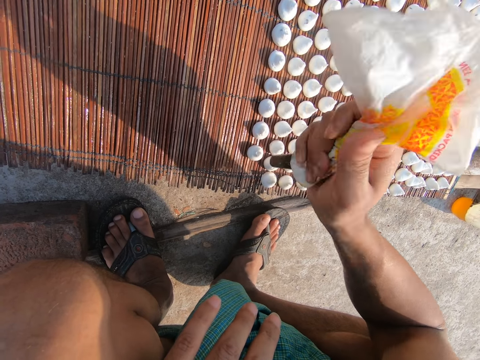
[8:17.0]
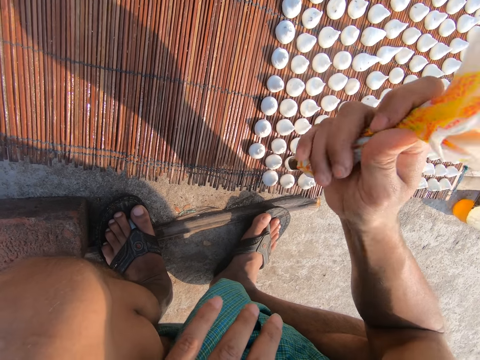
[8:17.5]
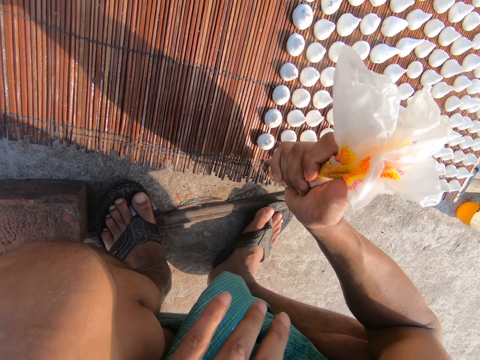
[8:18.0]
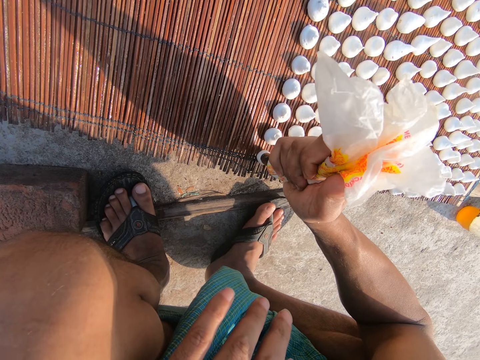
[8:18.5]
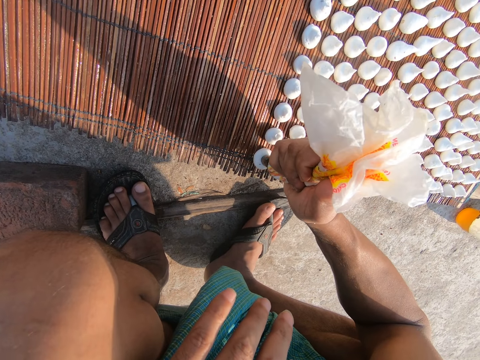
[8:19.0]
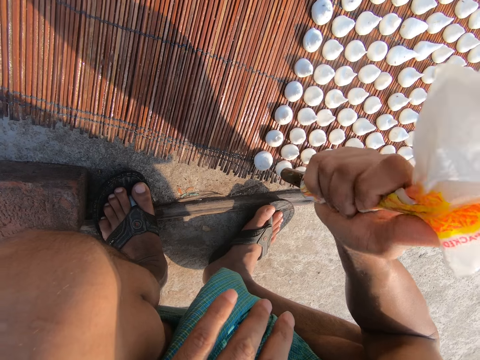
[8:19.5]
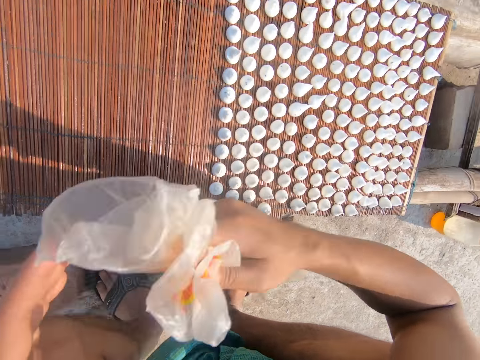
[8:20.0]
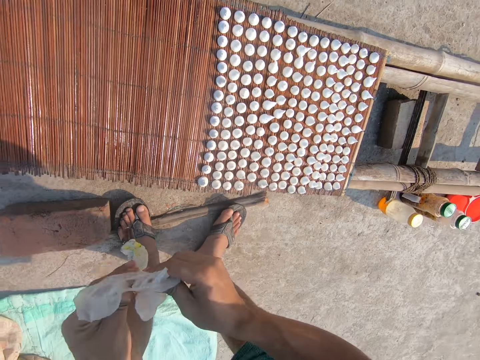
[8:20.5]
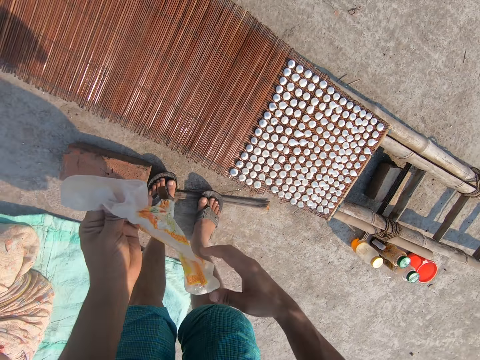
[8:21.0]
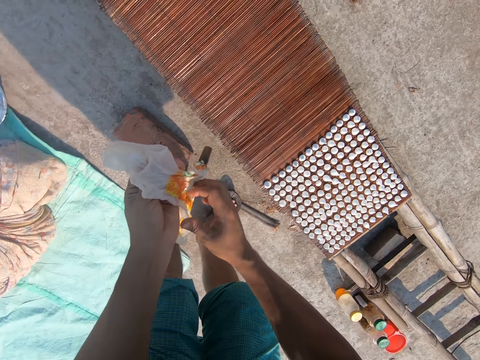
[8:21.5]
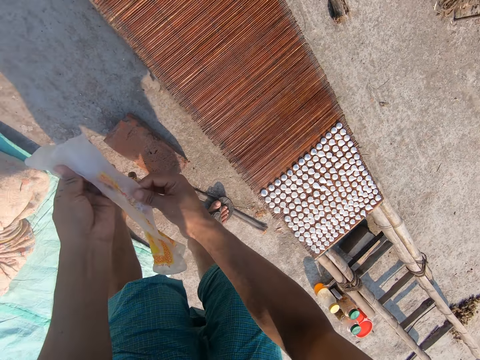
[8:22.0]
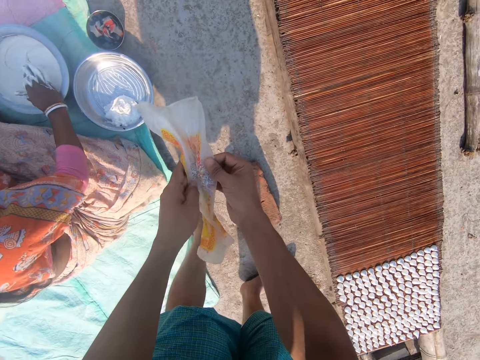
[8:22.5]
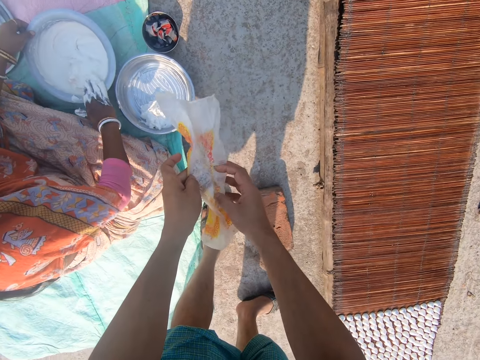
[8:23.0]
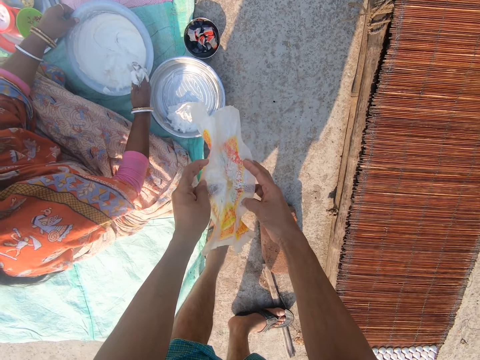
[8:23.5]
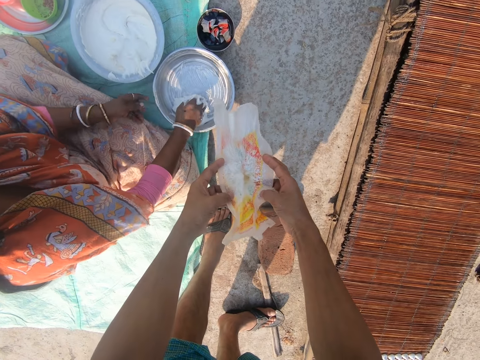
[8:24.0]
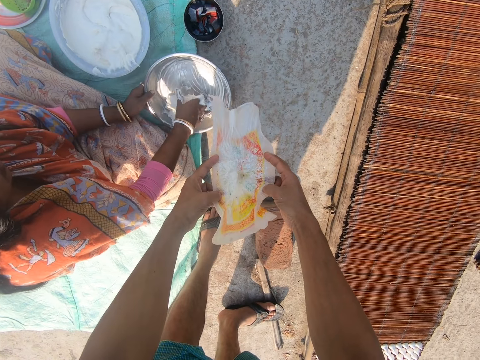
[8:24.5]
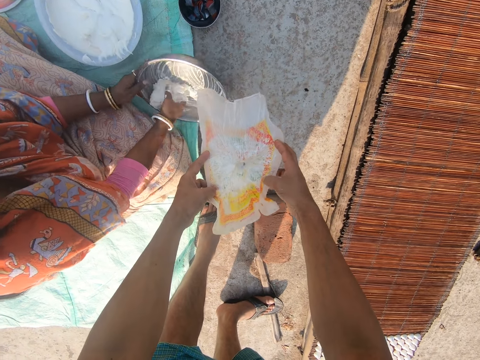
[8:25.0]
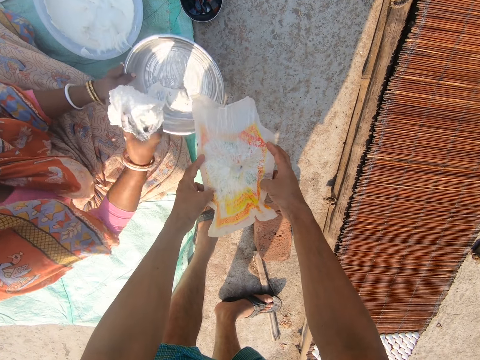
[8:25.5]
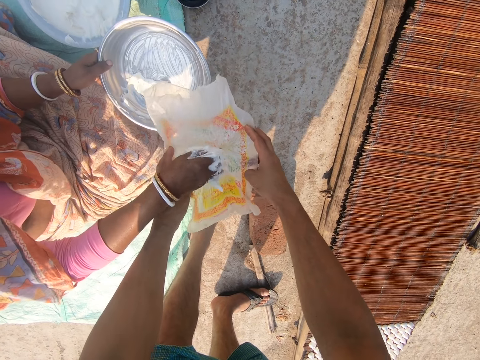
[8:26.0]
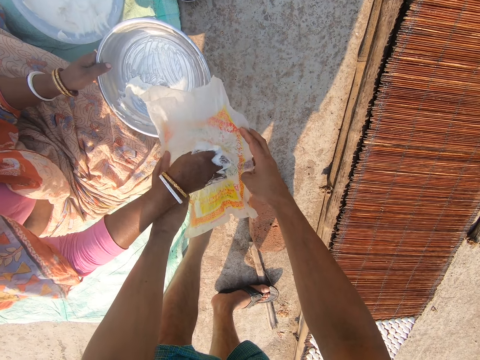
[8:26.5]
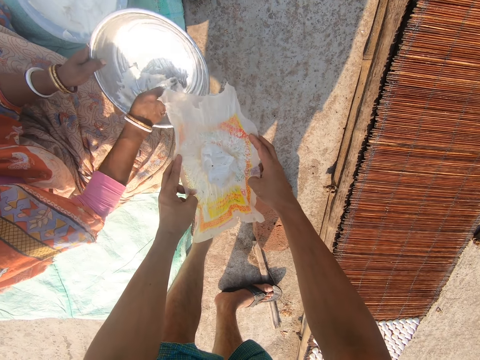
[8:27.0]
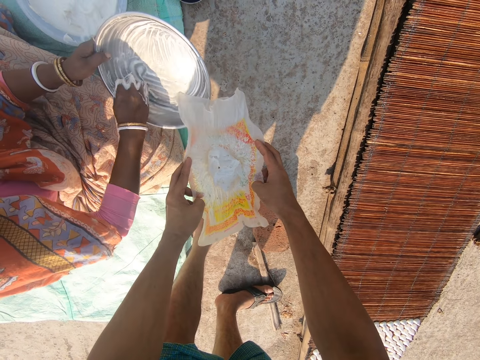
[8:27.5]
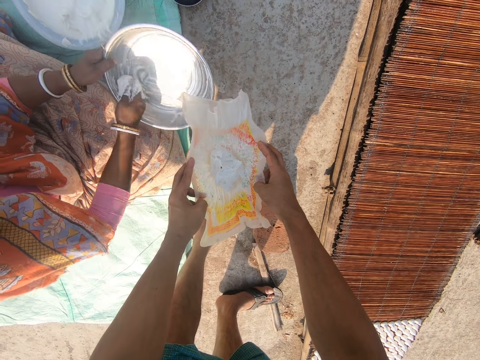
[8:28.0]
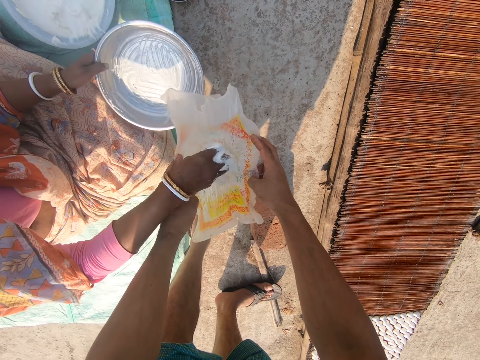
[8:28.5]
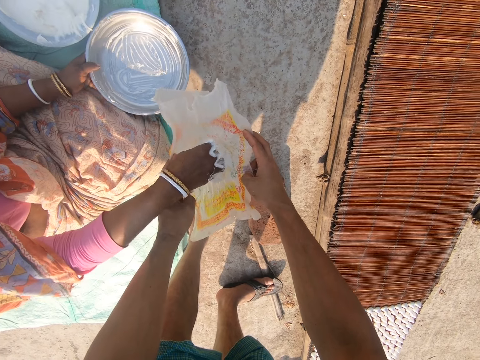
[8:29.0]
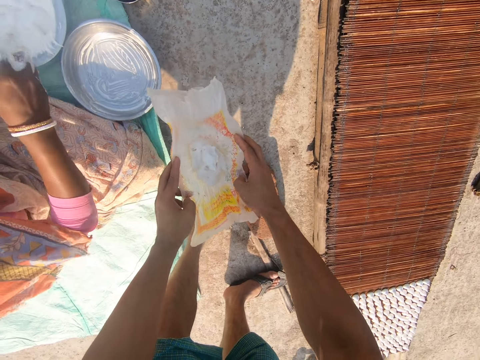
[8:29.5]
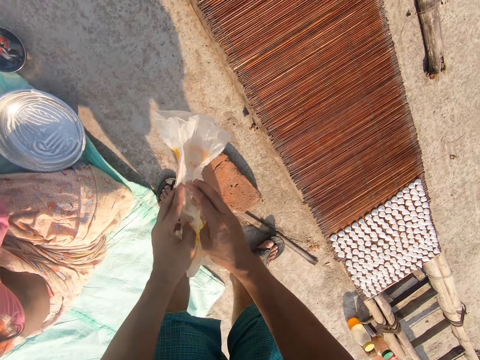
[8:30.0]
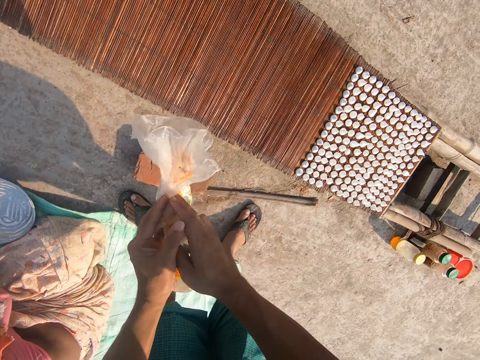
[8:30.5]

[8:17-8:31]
The camera wearer opens up the cellophane wrap with both hands. The woman wipes lentil paste from her right hand on the bucket on the floor. The woman takes a basin from the floor with her left hand and scoops lentil paste from the basin with her right hand. The woman puts the lentil paste in the cellophane wrap in the hands of the camera wearer with her right hand. The woman scoops lentil paste from the basin with her right hand. The woman puts the lentil paste in the cellophane wrap in the hands of the camera wearer with her right hand. The woman puts the basin on the floor with her left hand. The woman reaches into the bucket on the floor with her right hand. The camera wearer folds the cellophane wrap with both hands.

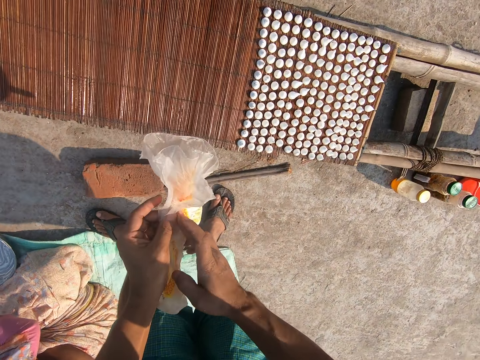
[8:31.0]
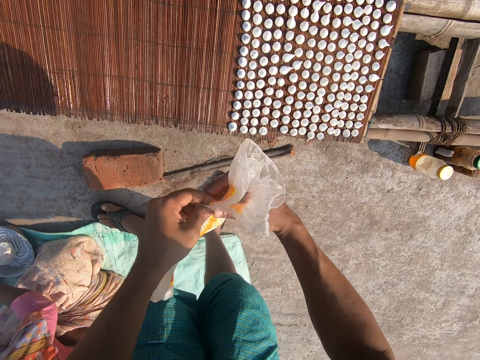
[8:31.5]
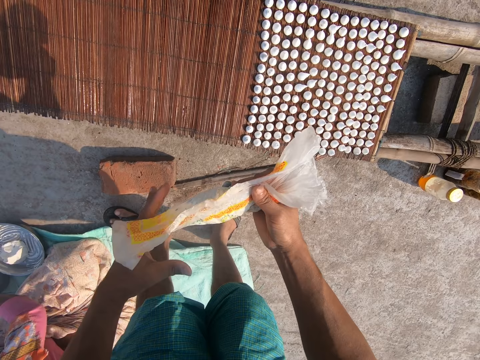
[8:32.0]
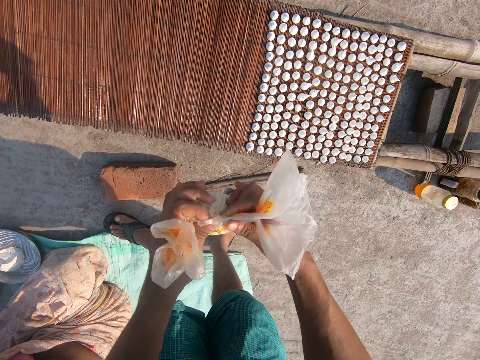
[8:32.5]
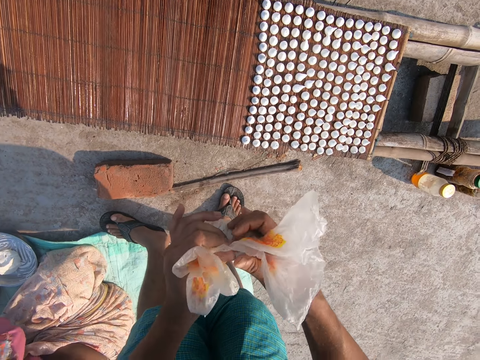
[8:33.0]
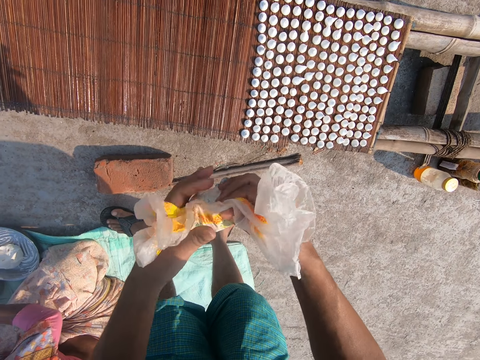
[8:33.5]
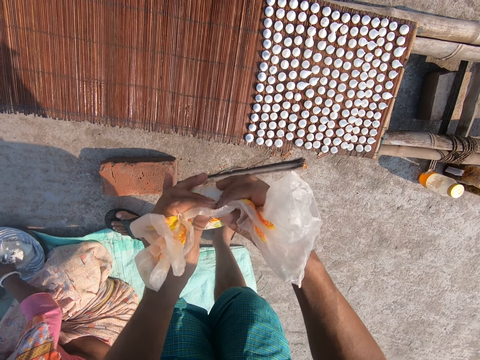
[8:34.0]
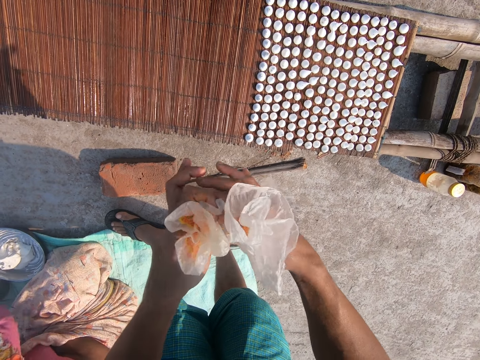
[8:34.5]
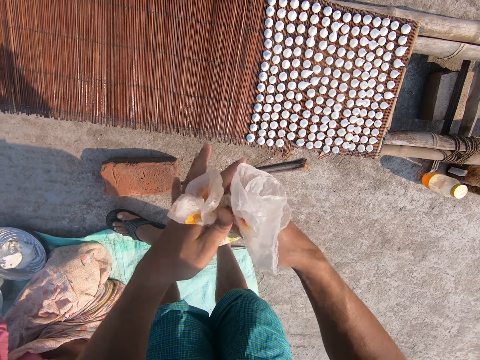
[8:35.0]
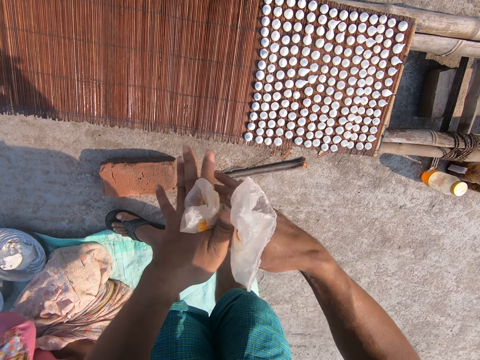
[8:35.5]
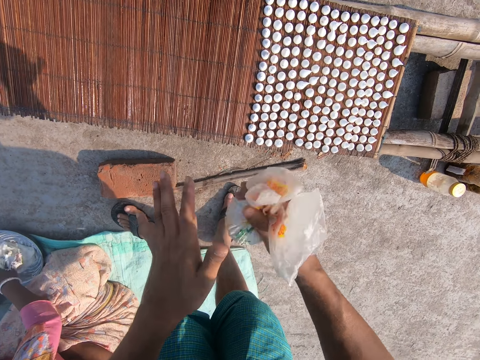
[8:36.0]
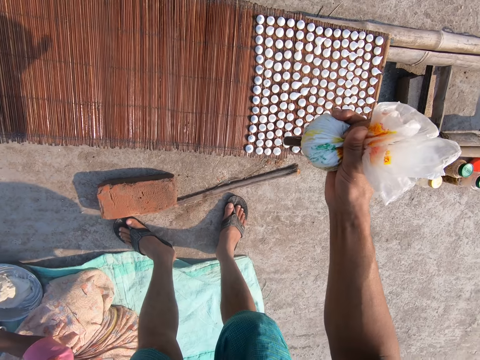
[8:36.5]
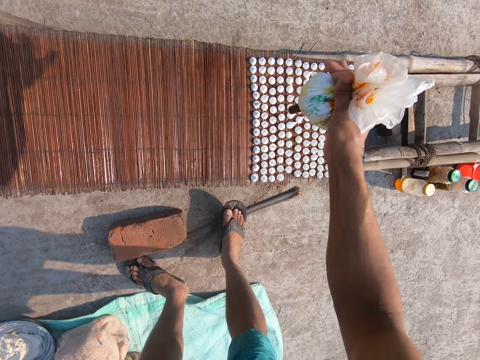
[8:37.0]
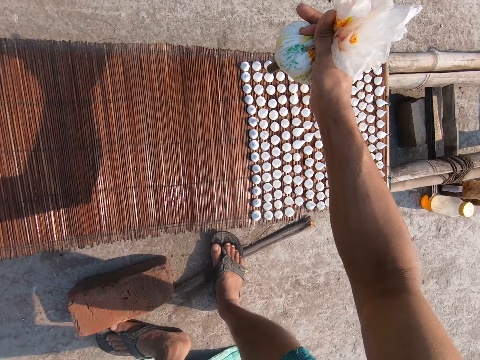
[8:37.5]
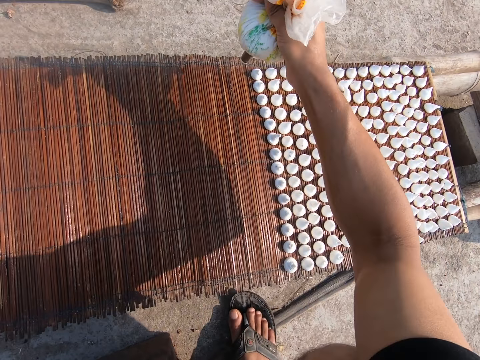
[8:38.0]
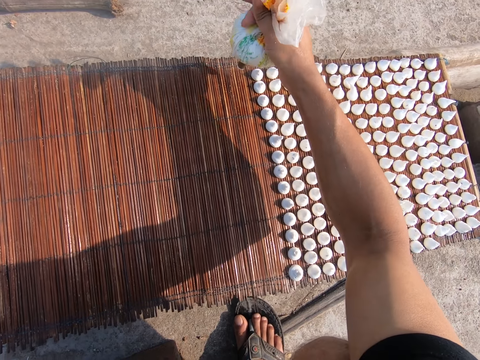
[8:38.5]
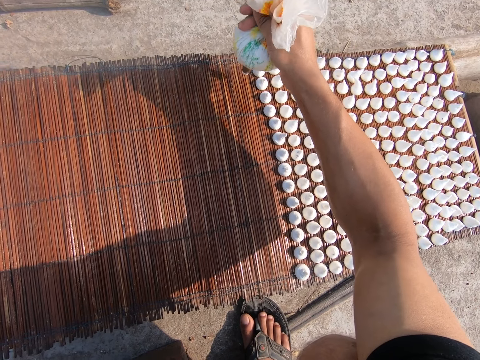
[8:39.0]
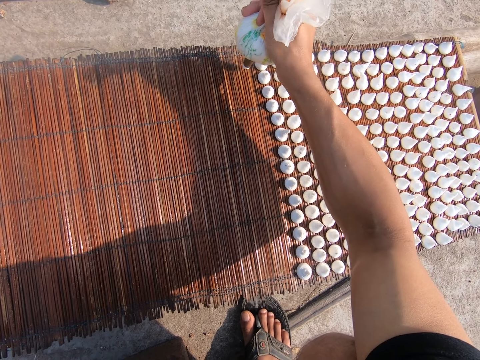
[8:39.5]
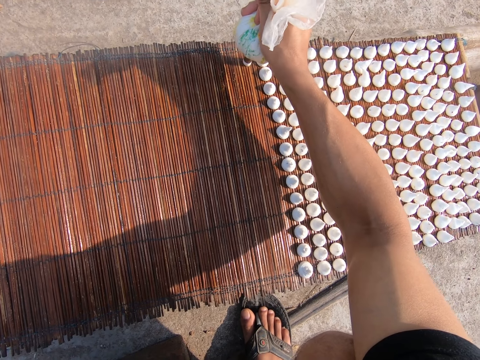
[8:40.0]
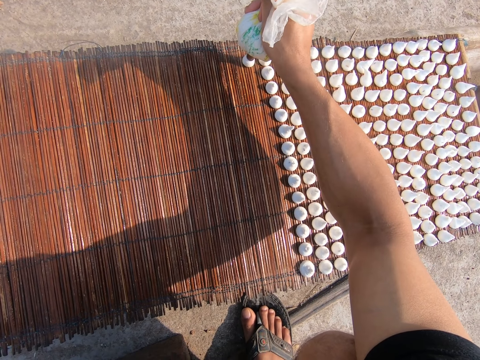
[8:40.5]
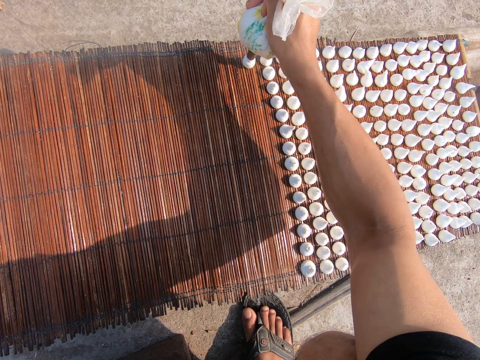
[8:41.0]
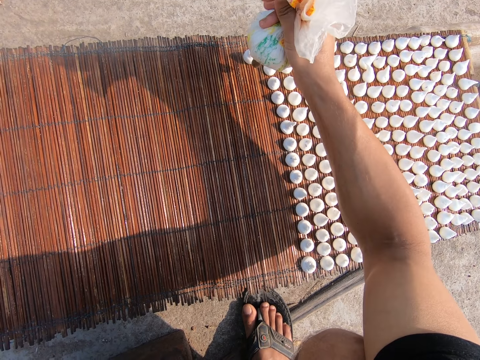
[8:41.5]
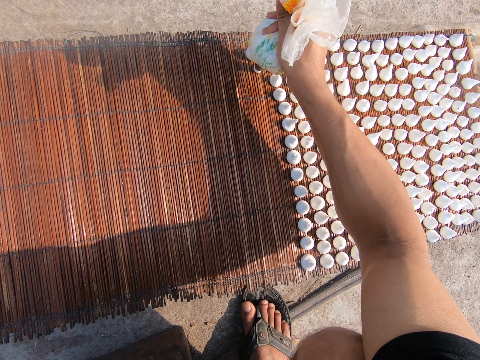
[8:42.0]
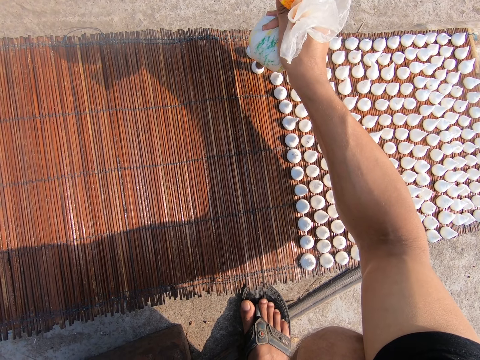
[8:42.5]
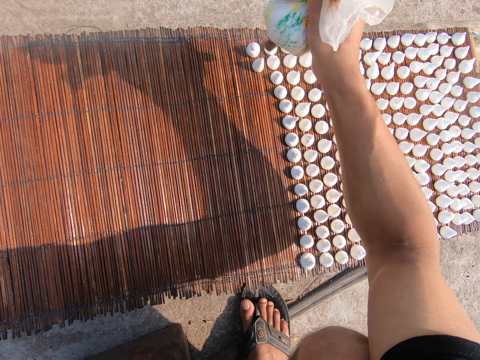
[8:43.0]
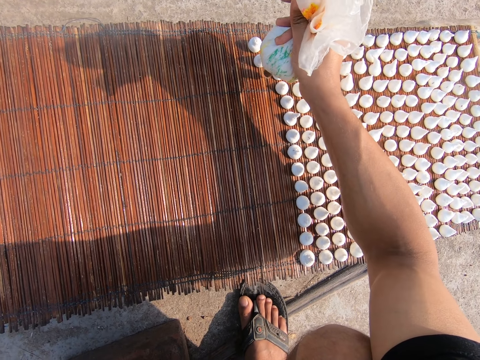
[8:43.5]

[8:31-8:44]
The woman puts lentil paste into the basin on the floor with her right hand. She does so repeatedly. The camera wearer squeezes the paper. He puts the dough on the board. He squeezes lentil paste out of the cellophane wrap on the mat on the wooden platform with his right hand.
